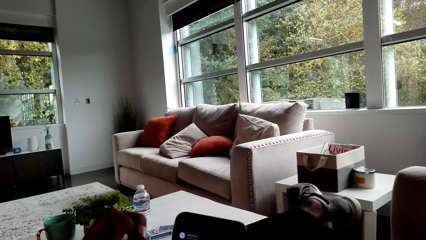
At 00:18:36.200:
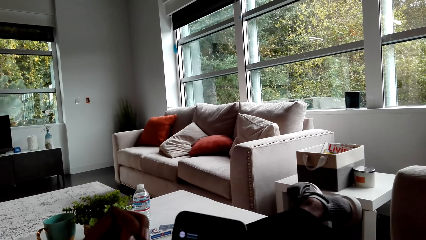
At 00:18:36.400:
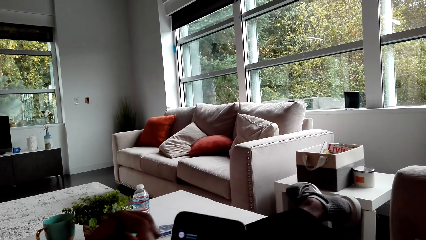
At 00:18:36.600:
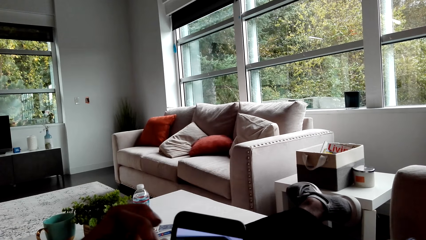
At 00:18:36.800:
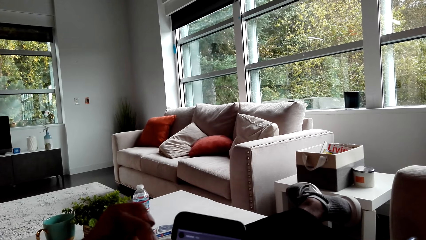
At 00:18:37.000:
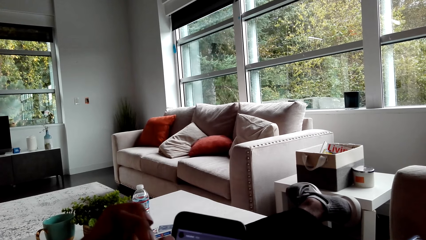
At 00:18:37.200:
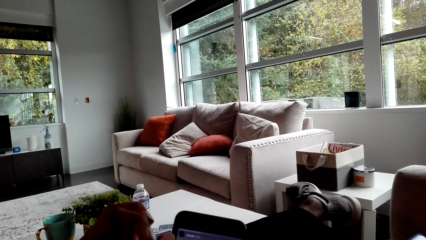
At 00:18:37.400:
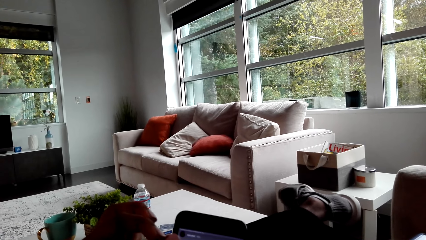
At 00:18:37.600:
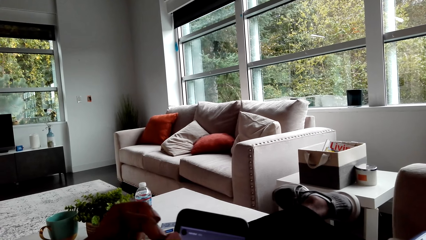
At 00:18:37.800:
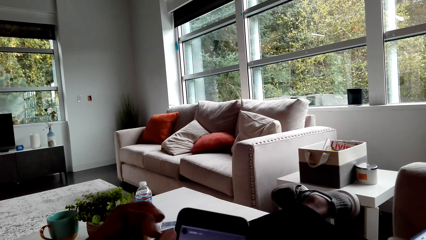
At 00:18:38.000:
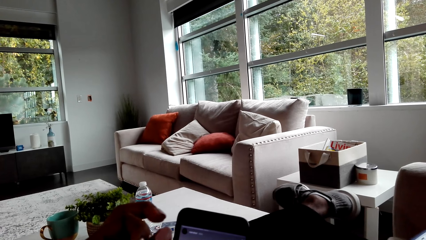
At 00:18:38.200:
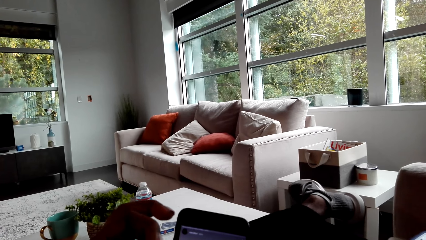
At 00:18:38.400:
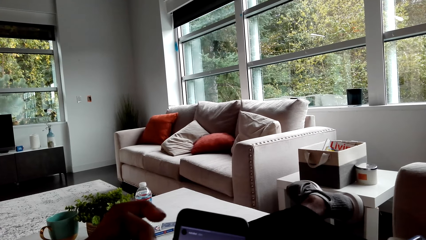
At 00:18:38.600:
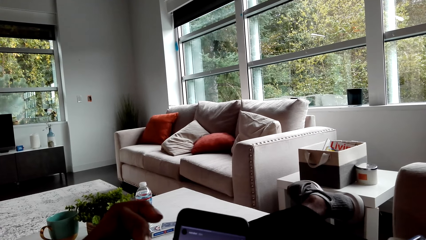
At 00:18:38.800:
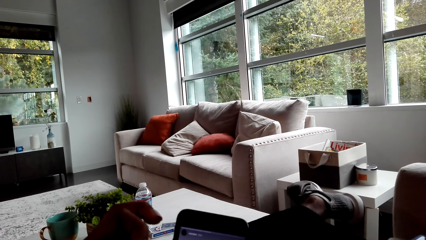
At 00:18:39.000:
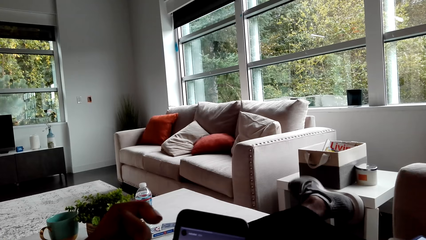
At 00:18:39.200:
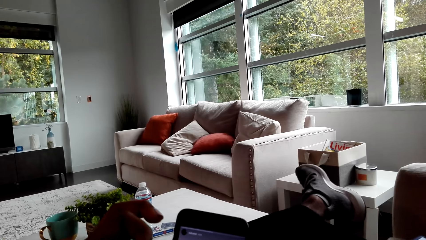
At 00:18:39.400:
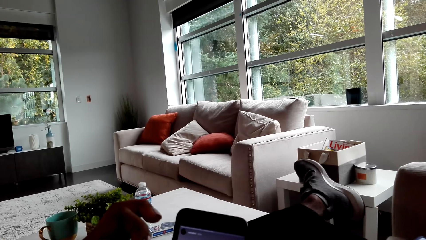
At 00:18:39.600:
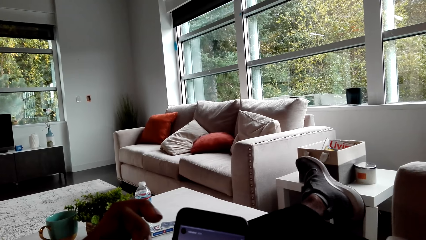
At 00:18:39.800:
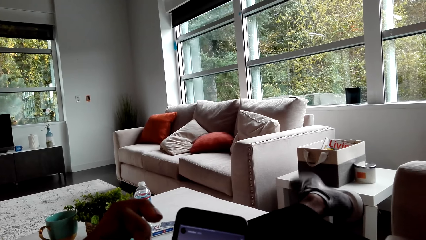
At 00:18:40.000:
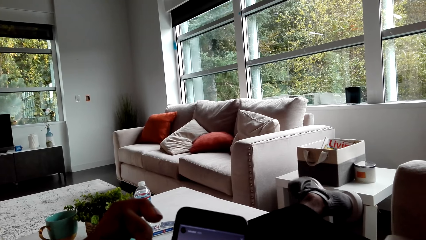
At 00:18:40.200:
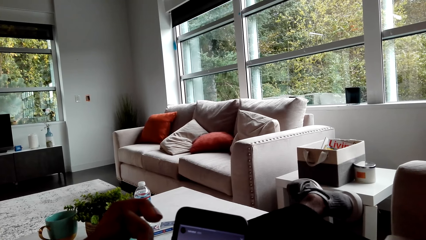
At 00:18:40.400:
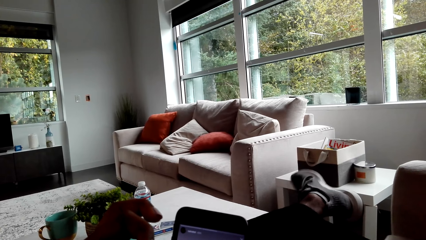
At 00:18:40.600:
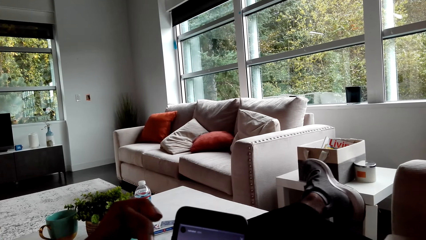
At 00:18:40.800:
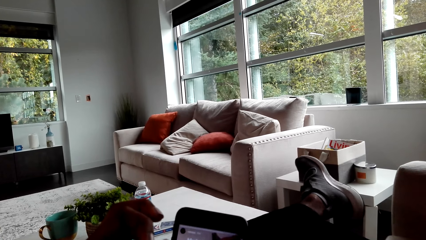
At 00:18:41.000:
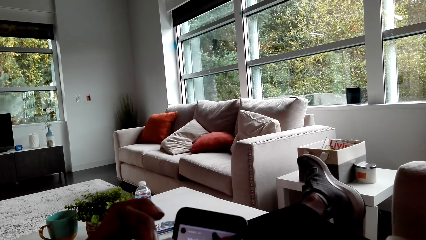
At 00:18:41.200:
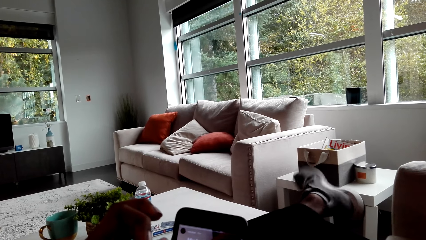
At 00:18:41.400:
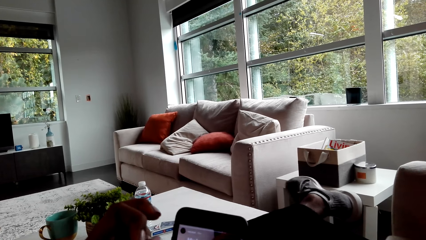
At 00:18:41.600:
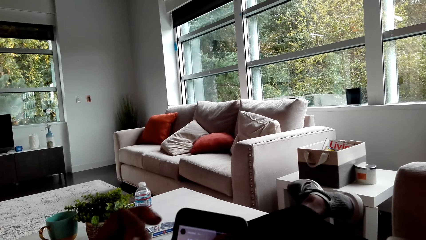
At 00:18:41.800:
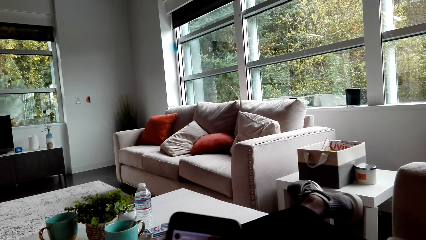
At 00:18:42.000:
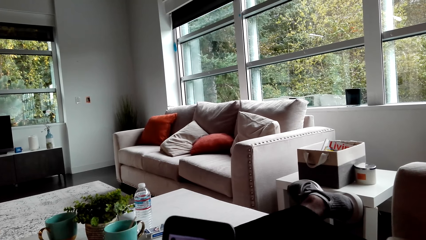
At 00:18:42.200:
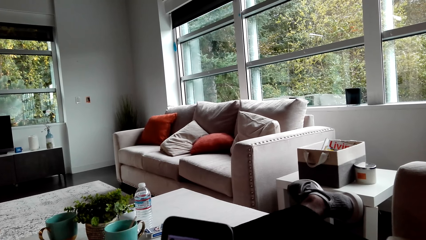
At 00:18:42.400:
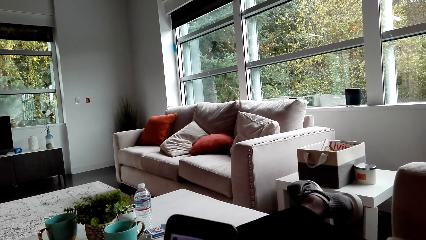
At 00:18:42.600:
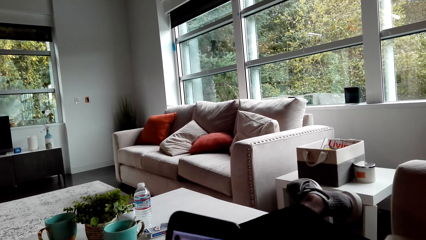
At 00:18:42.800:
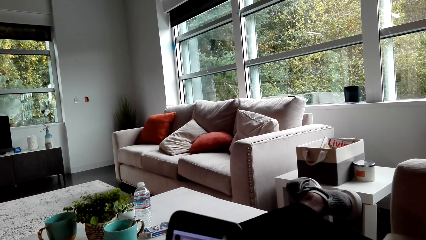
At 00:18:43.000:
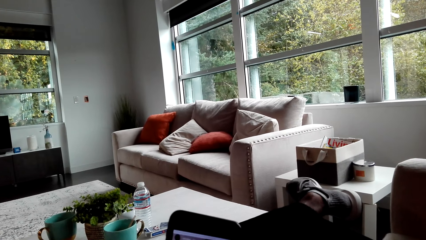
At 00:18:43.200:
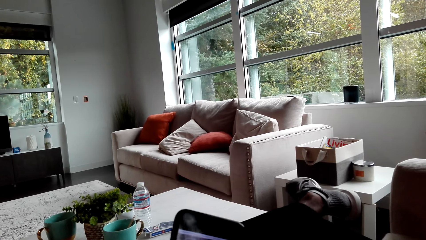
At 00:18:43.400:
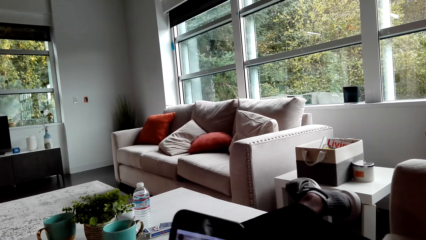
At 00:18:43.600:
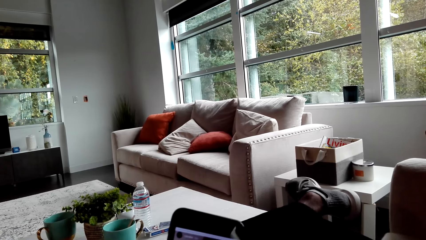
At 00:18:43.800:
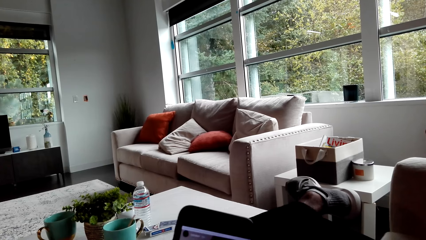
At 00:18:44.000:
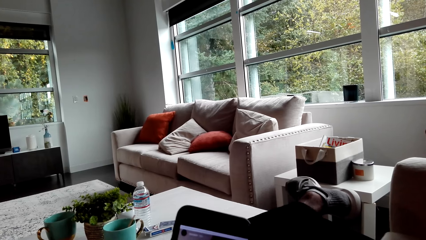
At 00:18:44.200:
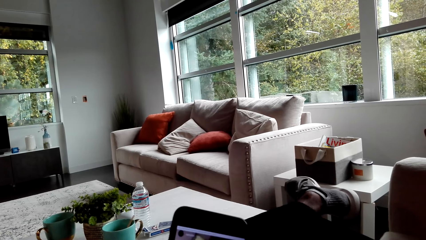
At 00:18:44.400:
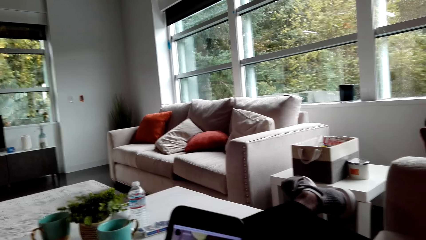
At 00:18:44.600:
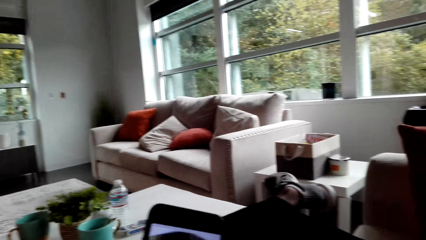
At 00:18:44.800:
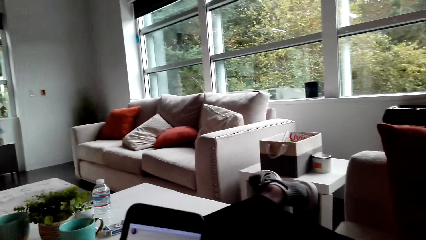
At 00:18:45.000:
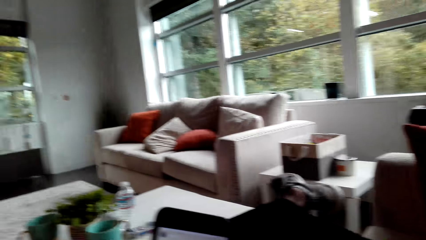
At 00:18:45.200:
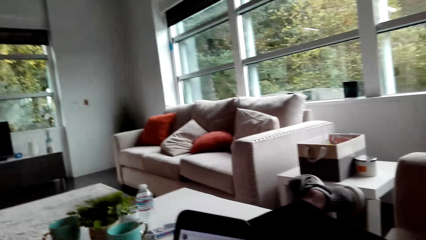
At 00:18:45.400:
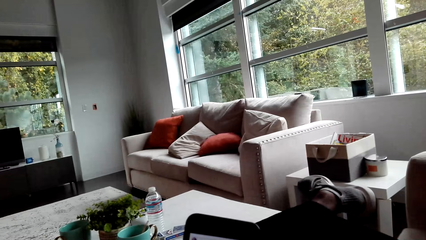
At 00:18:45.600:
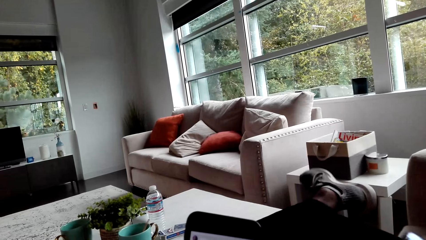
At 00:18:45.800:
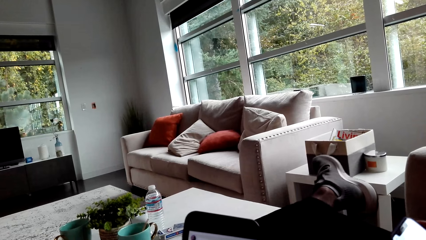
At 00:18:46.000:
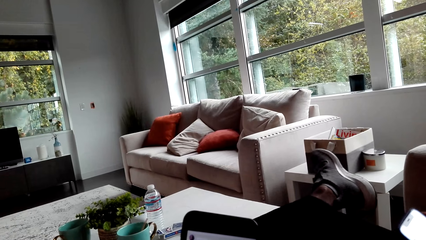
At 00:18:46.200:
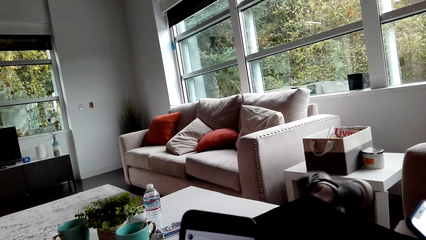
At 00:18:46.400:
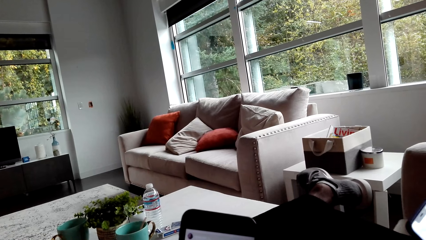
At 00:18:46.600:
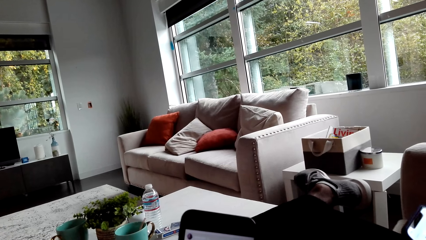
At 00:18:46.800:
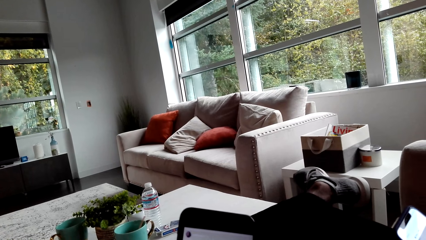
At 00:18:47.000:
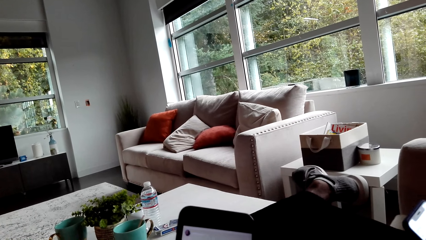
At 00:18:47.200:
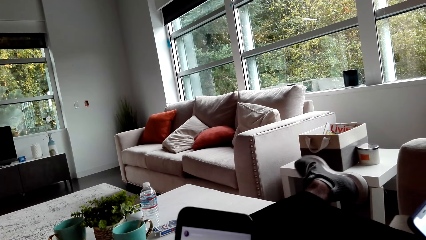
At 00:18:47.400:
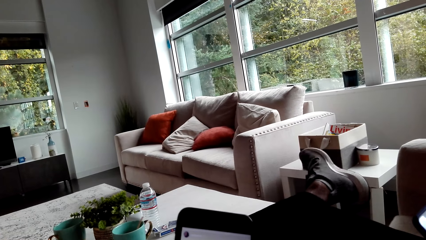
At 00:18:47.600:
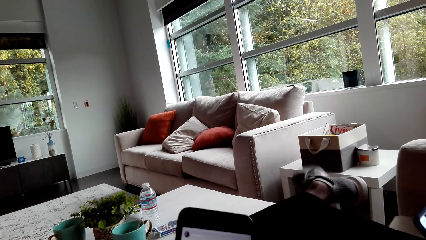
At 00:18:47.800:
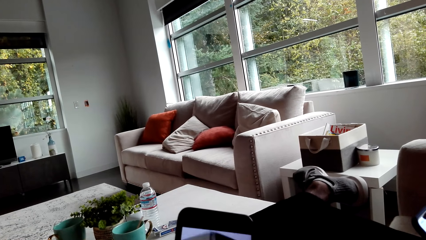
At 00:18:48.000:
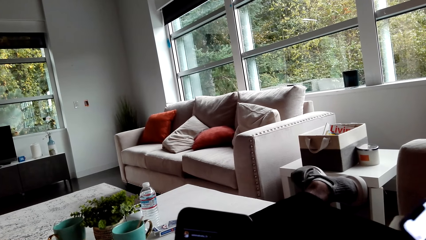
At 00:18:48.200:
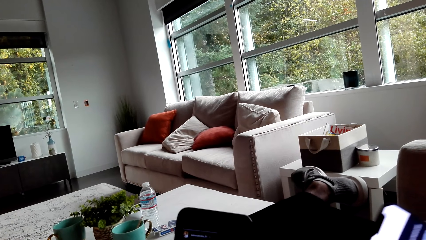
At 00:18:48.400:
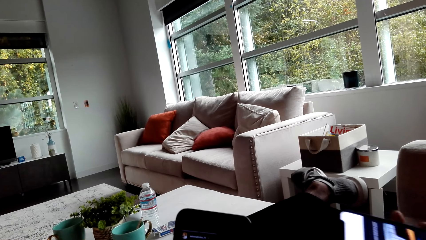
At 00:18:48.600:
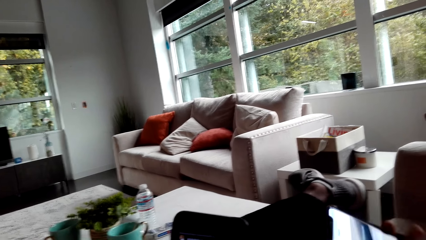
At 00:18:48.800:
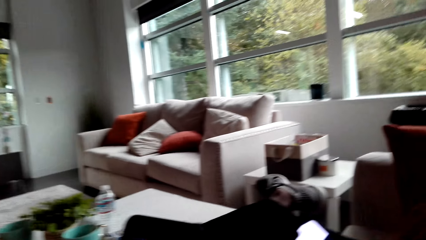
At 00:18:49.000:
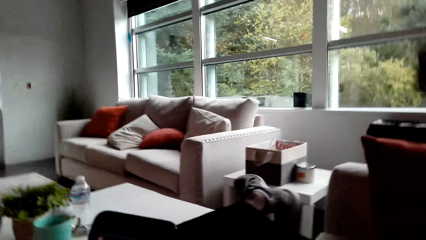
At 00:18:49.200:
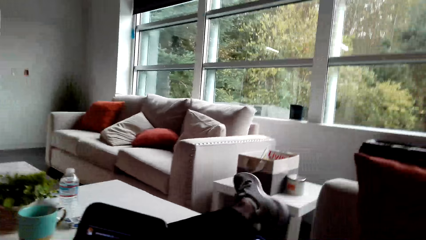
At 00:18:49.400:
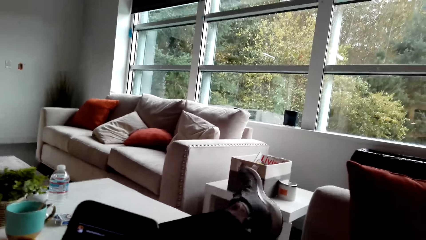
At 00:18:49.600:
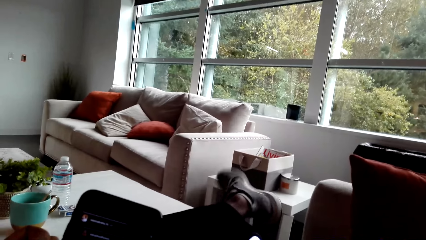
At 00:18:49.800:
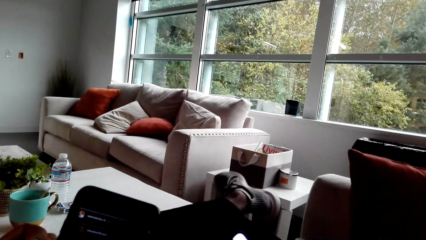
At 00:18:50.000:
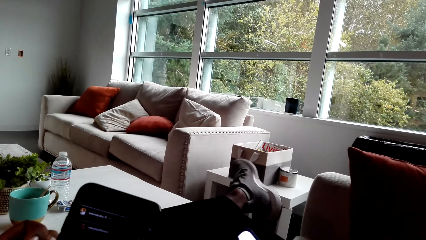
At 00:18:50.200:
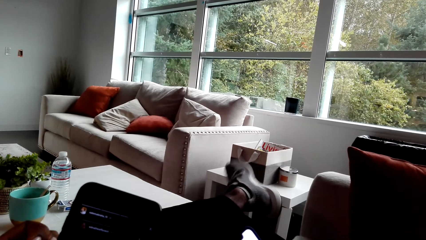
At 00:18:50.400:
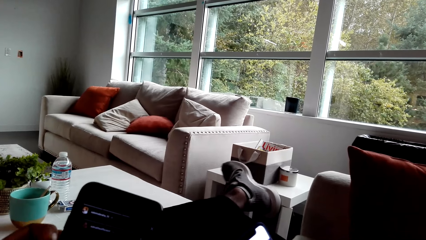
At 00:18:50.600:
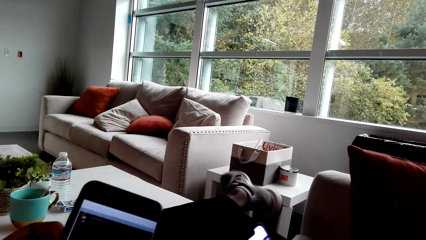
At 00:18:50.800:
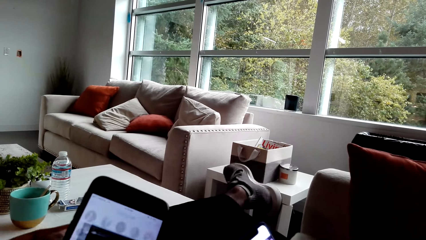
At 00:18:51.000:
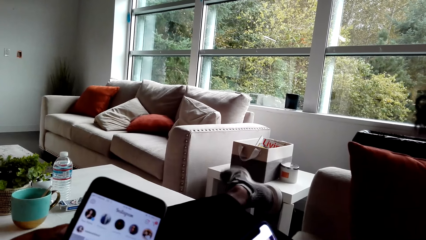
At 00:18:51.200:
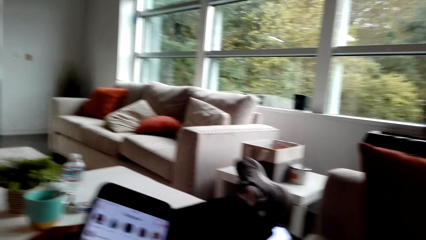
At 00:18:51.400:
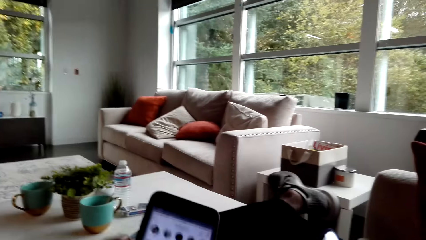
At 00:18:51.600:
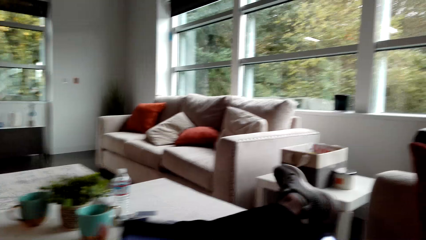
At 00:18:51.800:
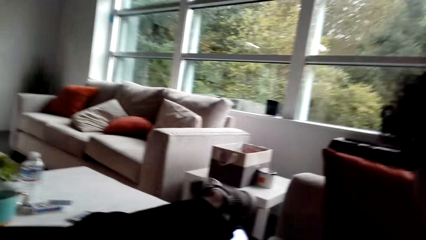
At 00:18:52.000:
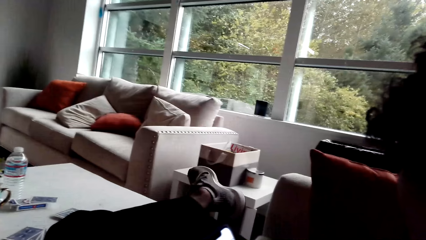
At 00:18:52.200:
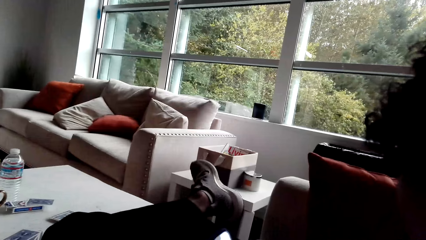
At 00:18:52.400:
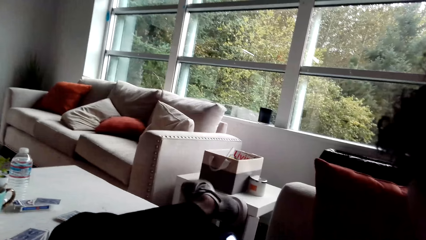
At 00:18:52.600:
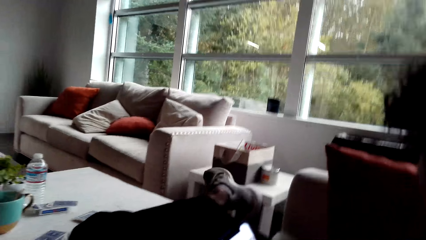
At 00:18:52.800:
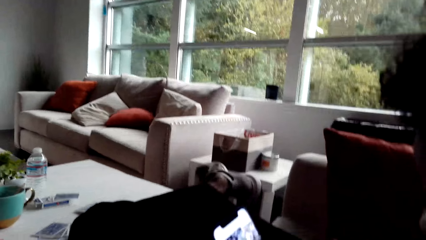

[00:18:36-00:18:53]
The camera wearer operates the mobile phone. They look around. A person moves the feet.
